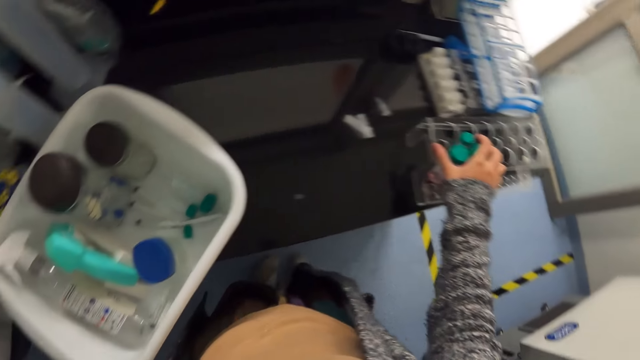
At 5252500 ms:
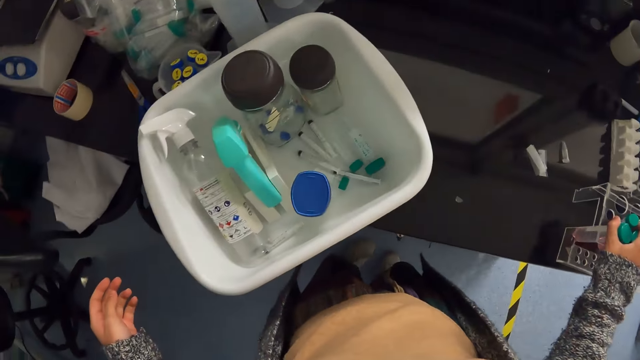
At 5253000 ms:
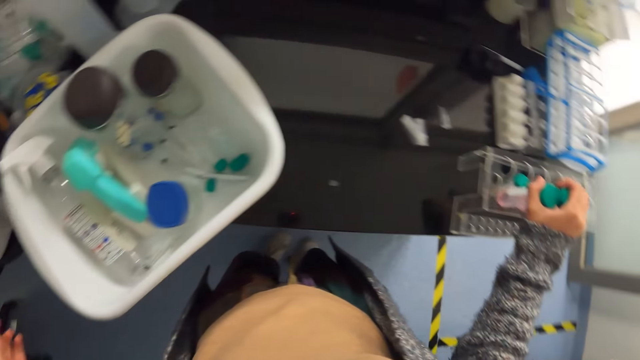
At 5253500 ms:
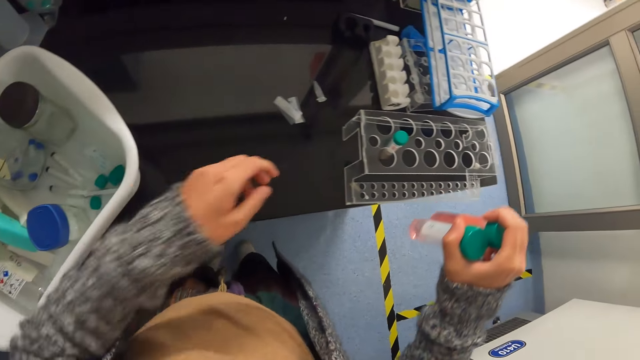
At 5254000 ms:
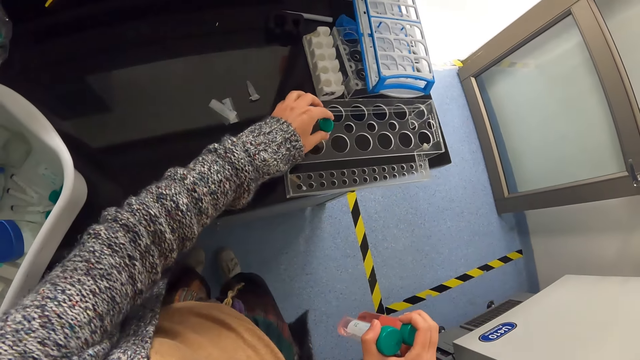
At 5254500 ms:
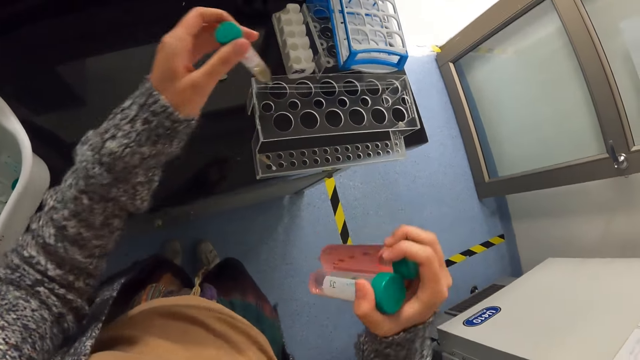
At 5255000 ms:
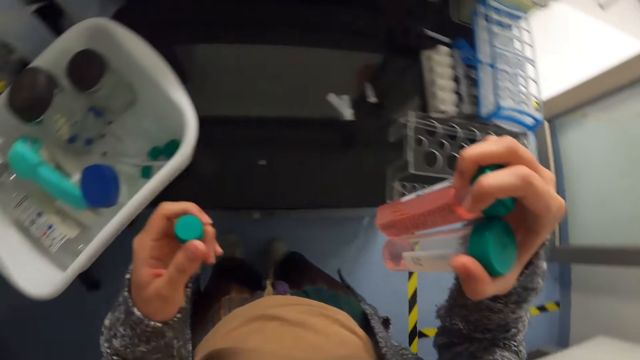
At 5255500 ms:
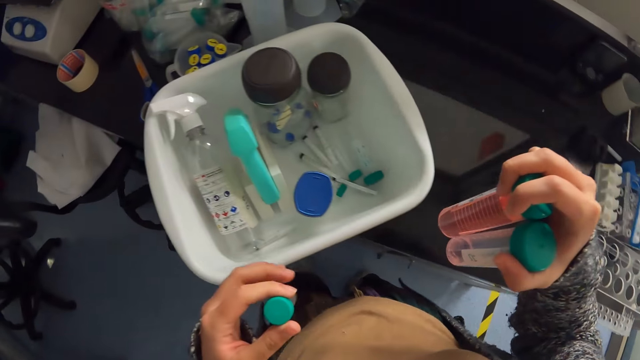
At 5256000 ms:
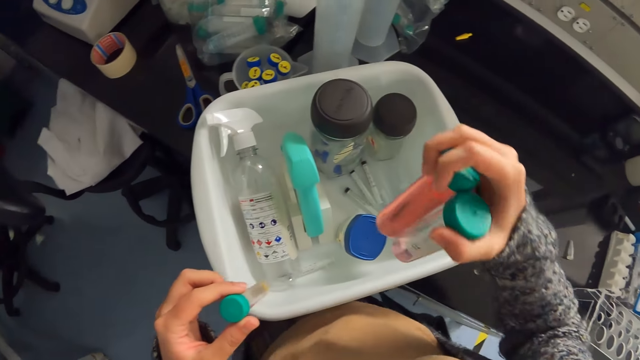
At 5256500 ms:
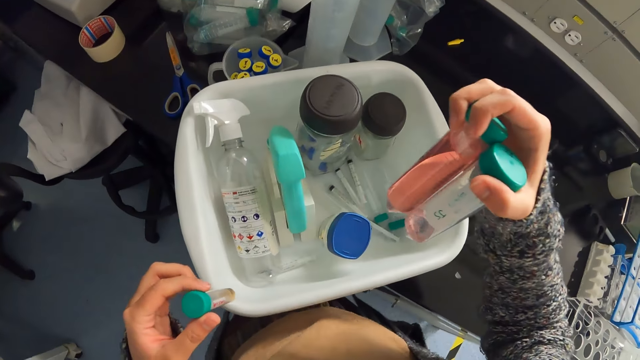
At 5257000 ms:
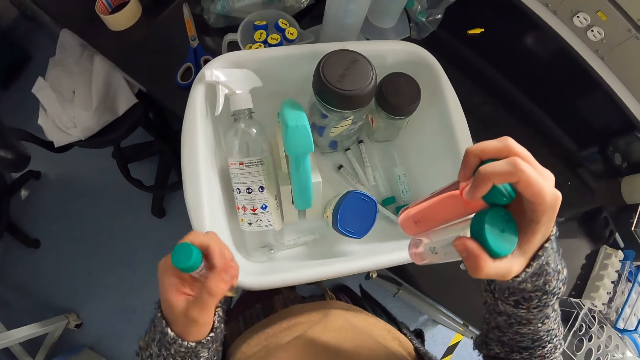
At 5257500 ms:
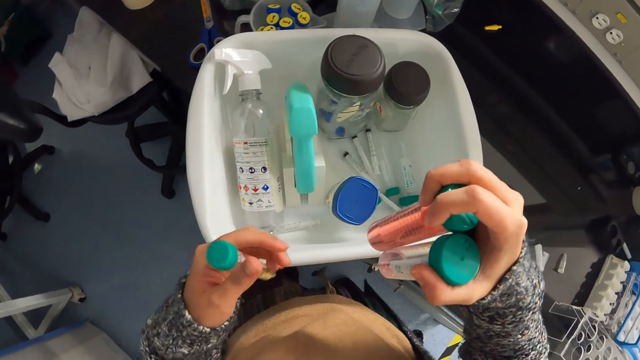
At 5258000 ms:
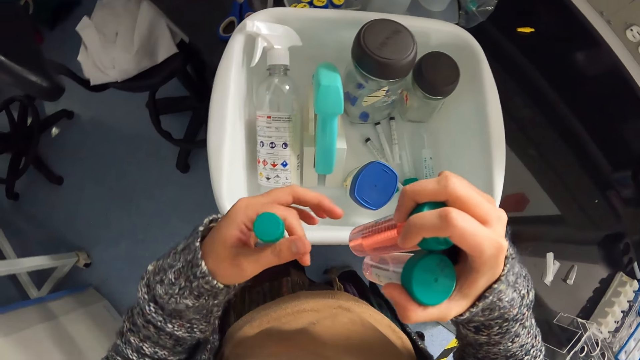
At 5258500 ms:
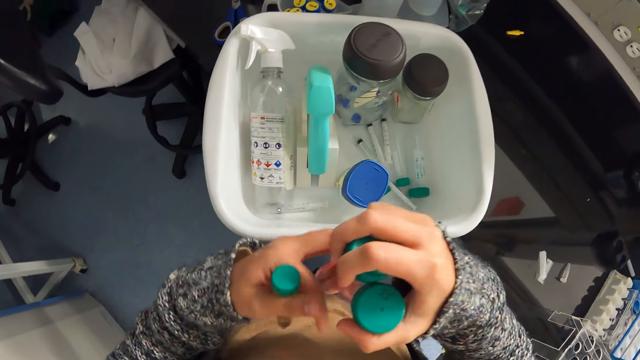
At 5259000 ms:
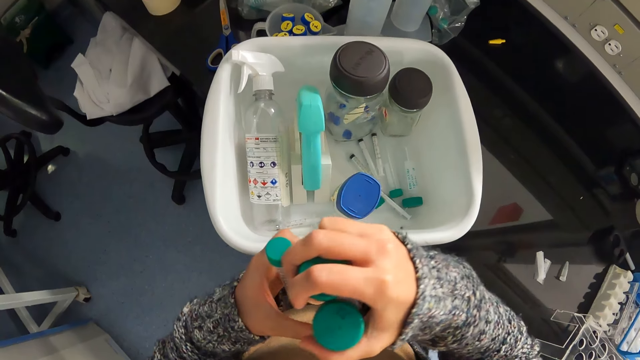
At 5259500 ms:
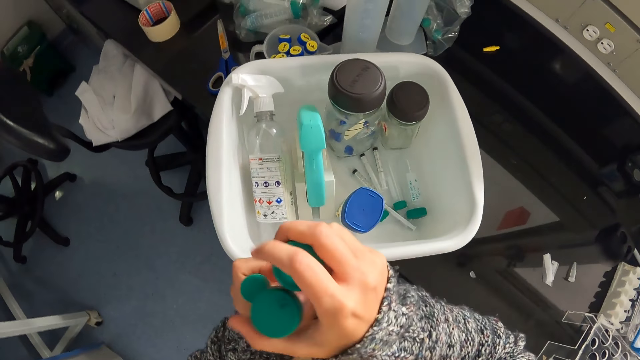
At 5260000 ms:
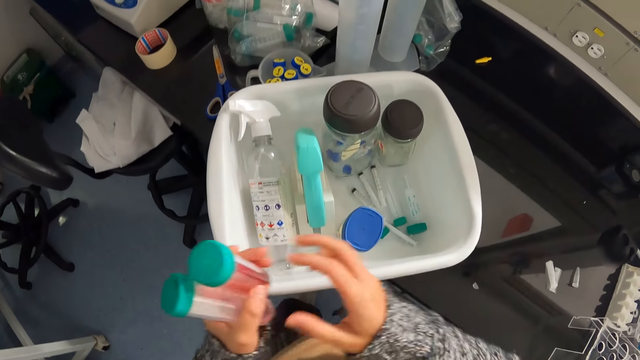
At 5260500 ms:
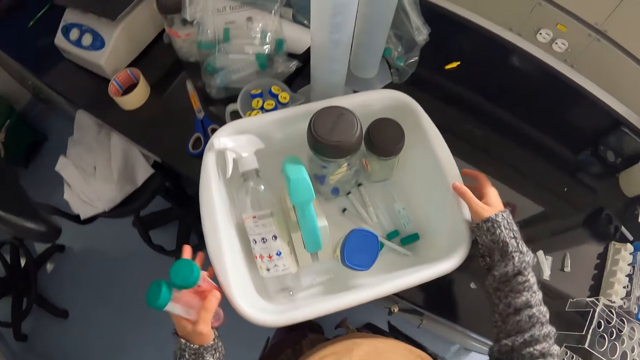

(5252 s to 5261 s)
The camera wearer picks up the centrifuge tubes. They pick up another centrifuge tube. They look at the centrifuge tubes. They hold the centrifuge tubes with the left hand.

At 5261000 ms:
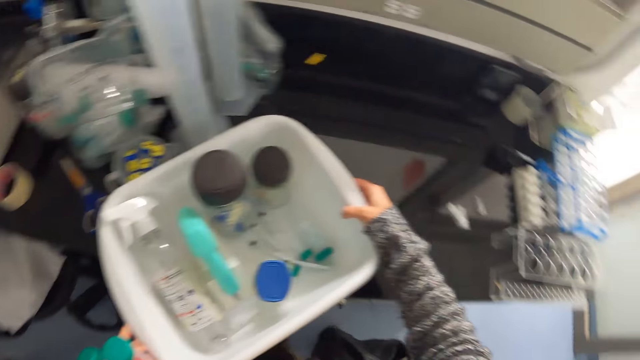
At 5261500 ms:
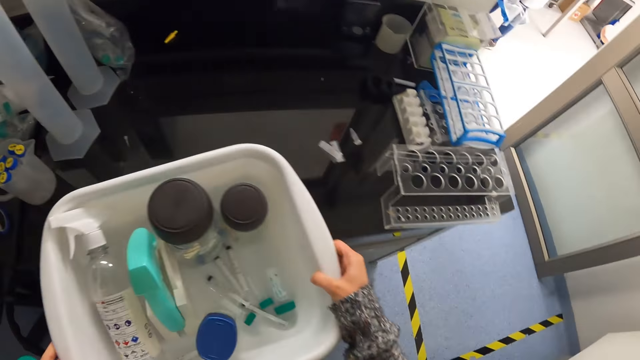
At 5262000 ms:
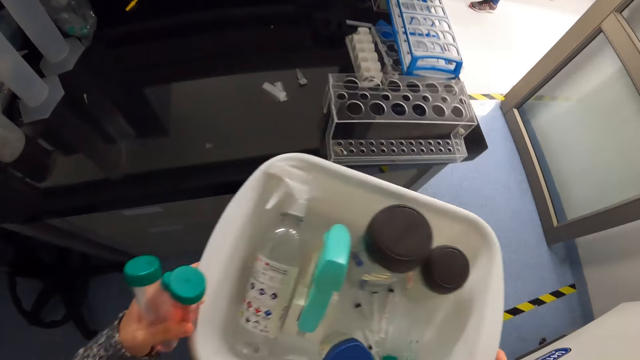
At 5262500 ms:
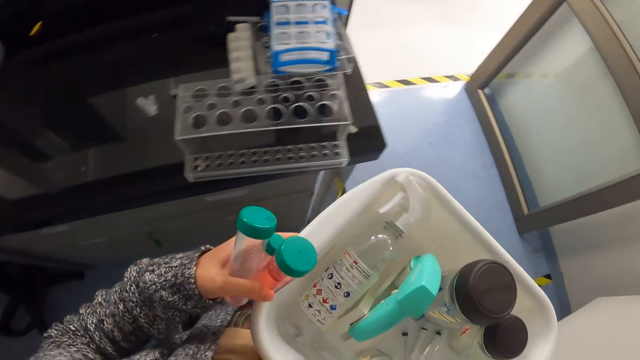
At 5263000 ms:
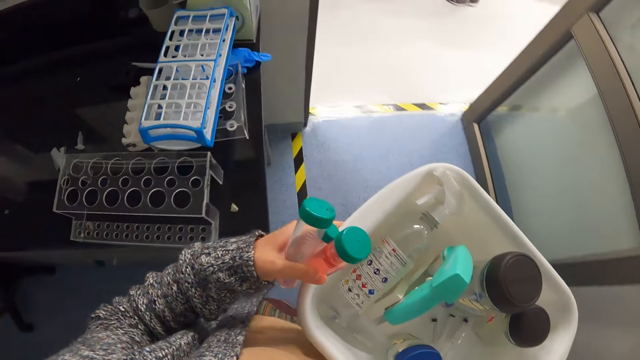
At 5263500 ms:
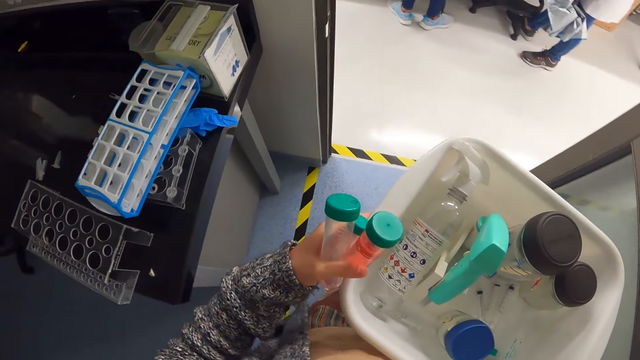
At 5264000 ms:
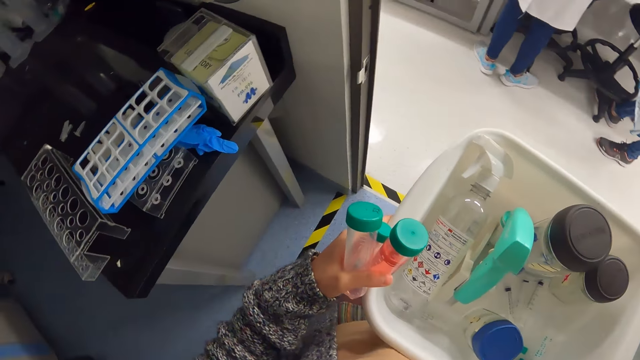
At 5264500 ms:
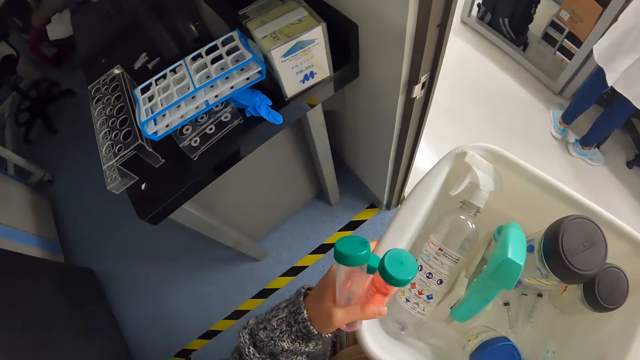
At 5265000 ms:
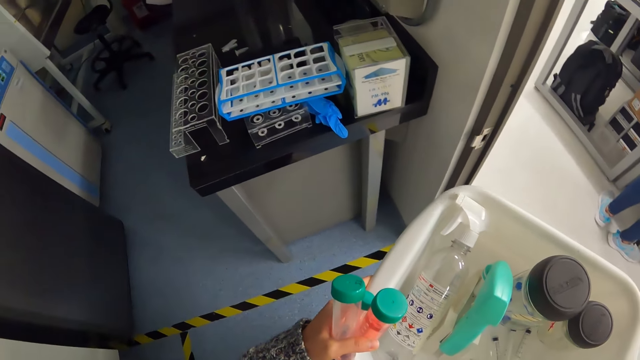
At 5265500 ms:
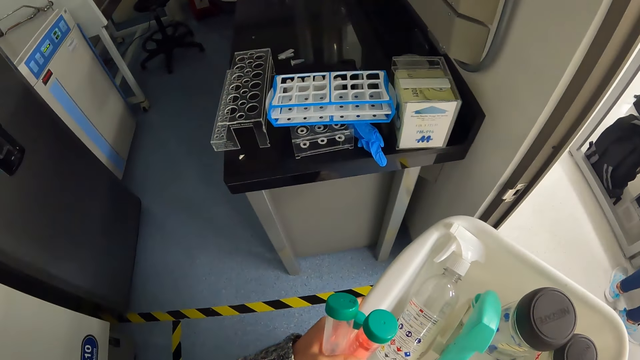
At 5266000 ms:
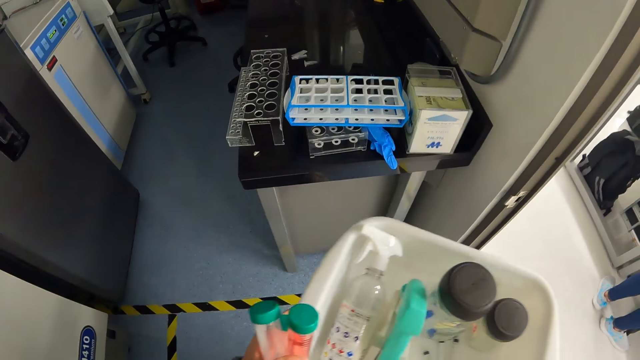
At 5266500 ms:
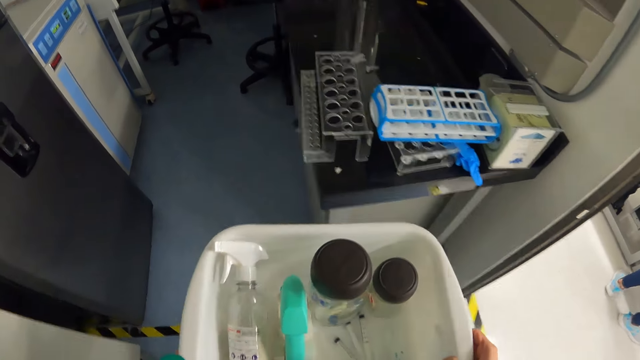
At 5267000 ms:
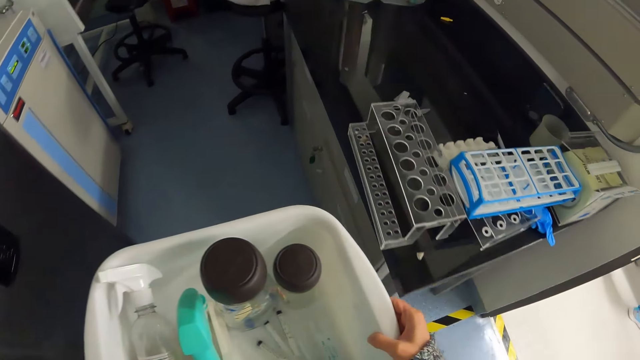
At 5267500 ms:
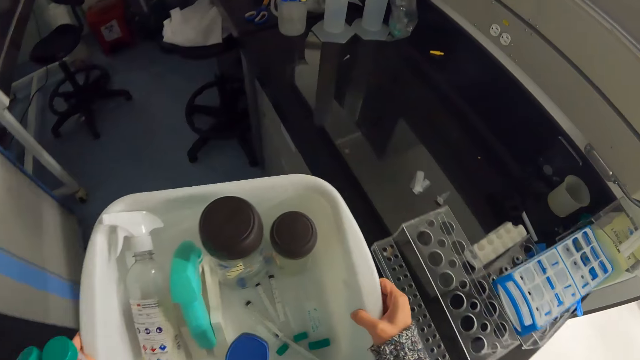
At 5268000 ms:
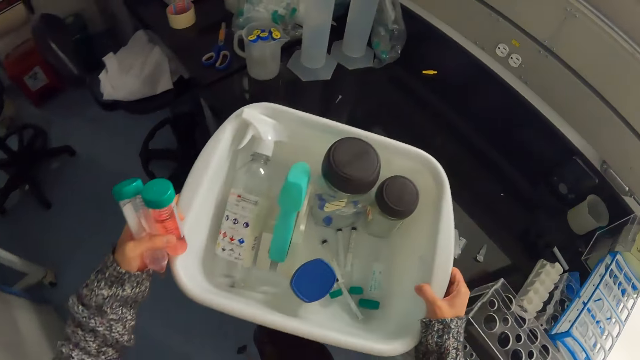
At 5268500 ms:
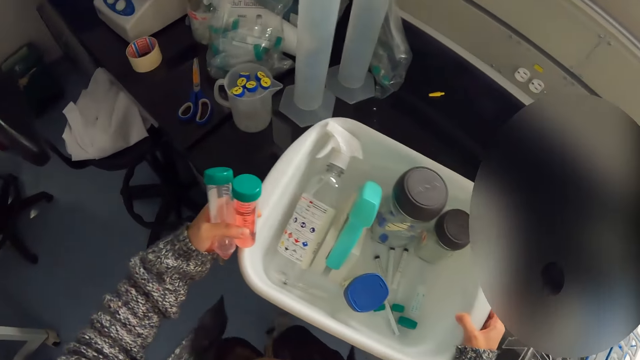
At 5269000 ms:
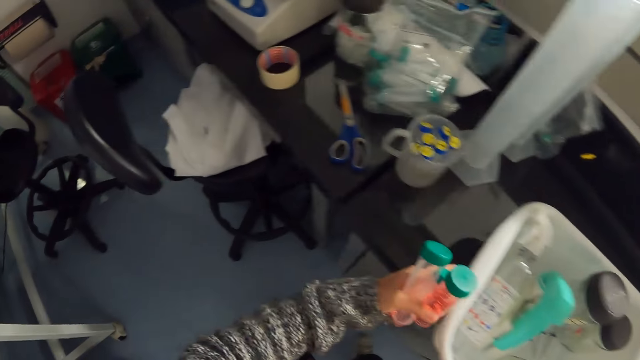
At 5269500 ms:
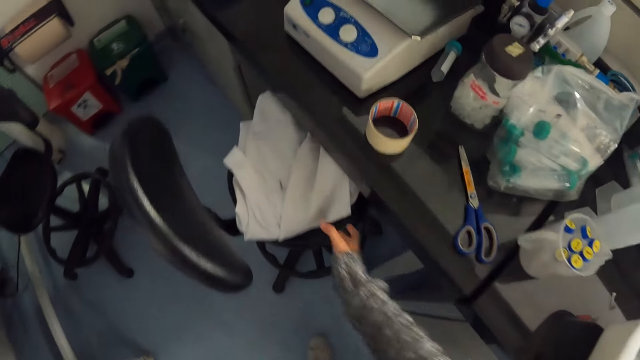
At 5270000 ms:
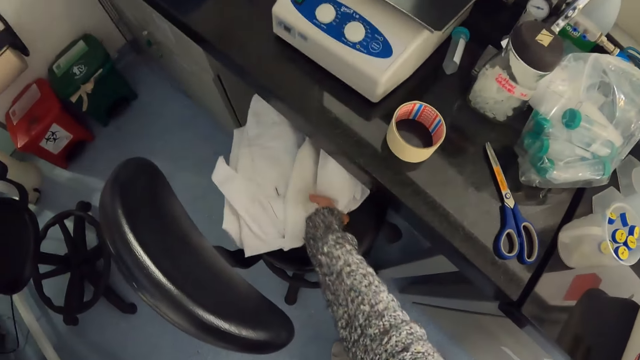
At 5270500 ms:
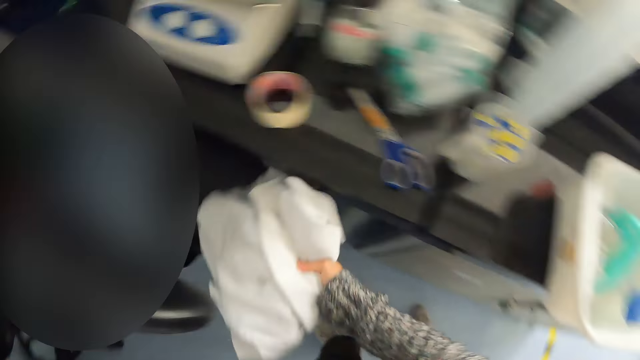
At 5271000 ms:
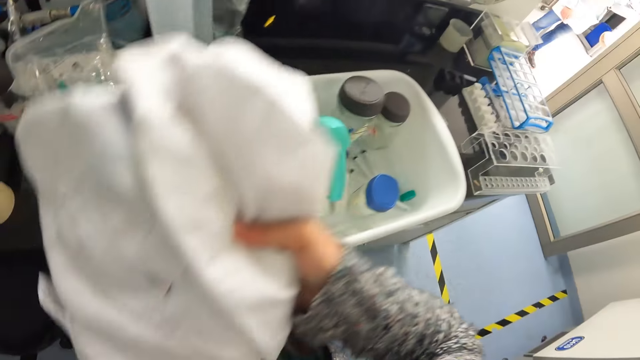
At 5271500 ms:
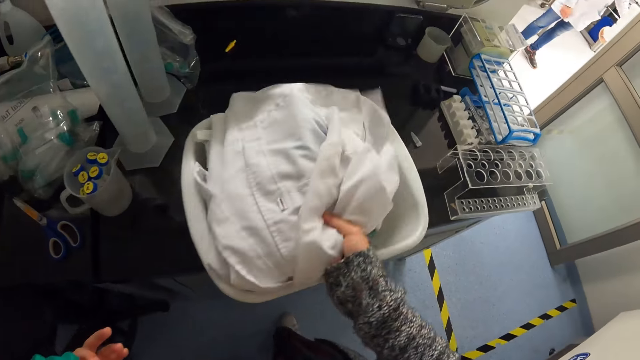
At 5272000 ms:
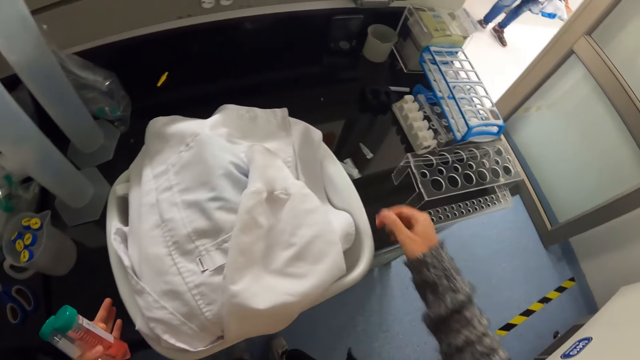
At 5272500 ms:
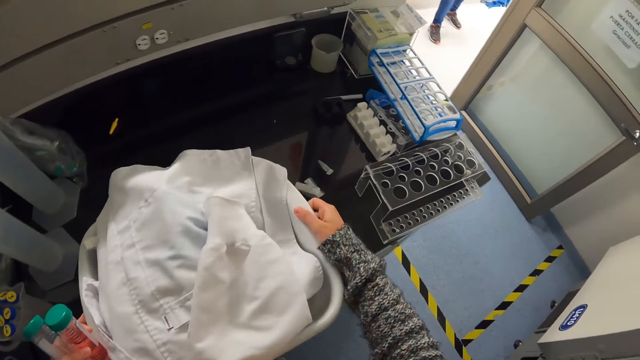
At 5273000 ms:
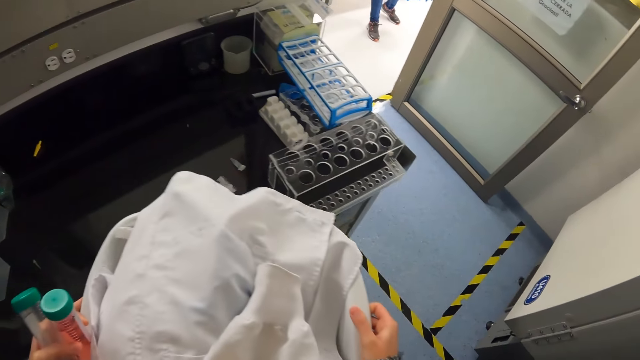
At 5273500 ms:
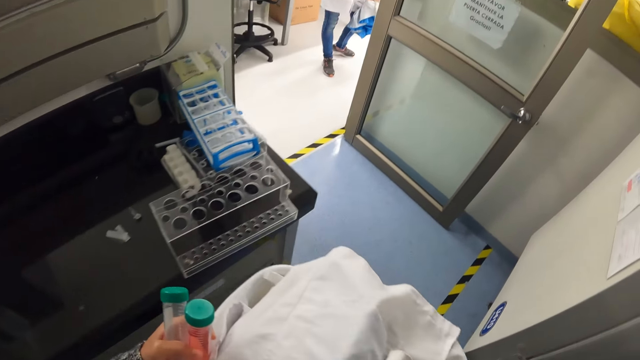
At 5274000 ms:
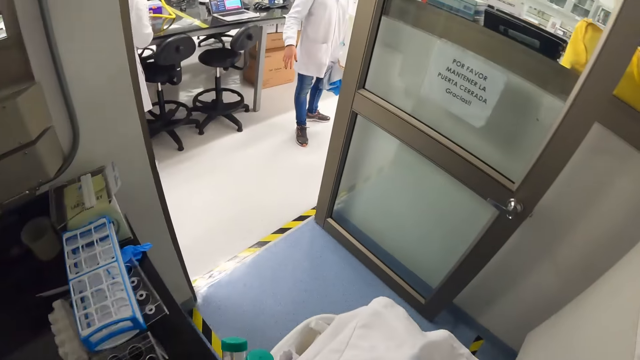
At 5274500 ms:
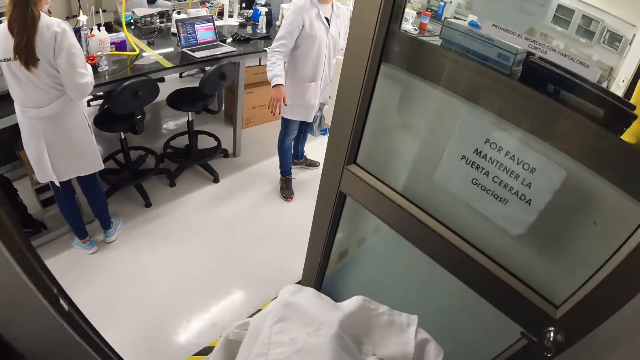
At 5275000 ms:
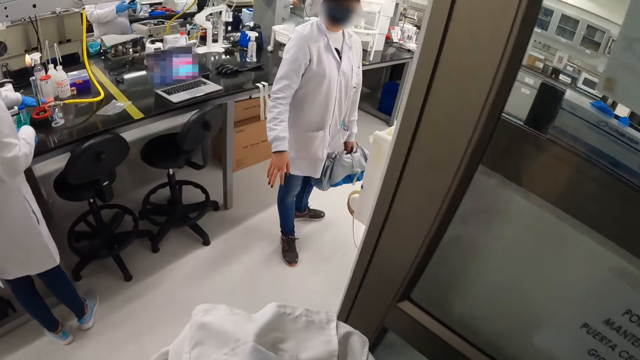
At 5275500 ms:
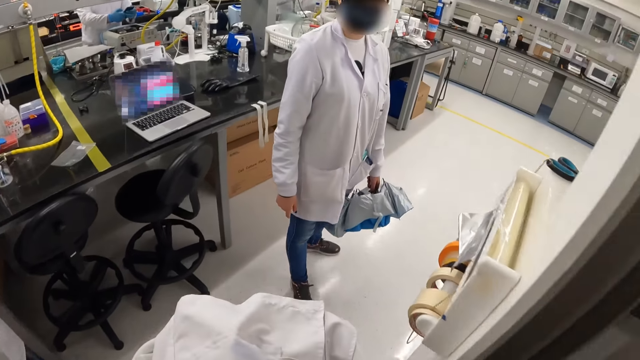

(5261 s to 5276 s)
The camera wearer holds the lab basin with both hands. They carry the basin. They move in the laboratory. They turn around. They look around the laboratory. They walk around the laboratory. They place the lab basin on the desk. They pick up the lab coat. They place the lab coat in the lab basin. They hold the lab basin with both hands. They pick up the basin. They walk around the laboratory. A person engages the camera wearer.
